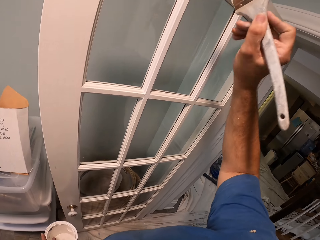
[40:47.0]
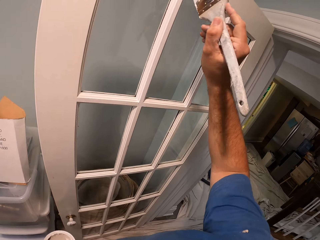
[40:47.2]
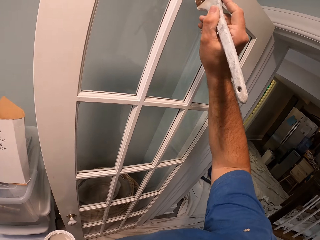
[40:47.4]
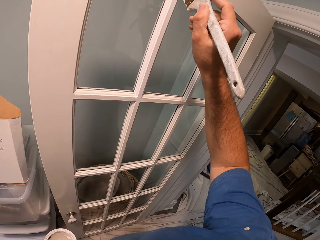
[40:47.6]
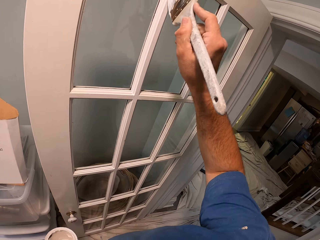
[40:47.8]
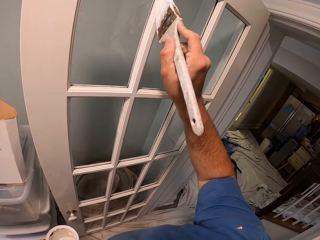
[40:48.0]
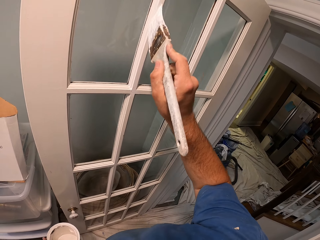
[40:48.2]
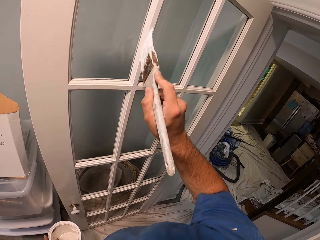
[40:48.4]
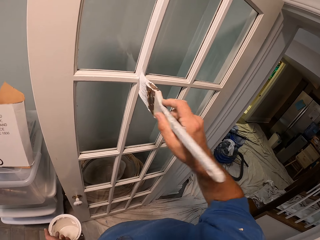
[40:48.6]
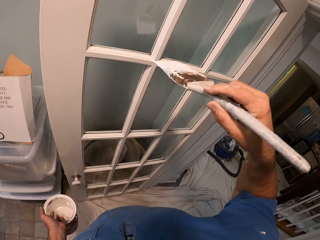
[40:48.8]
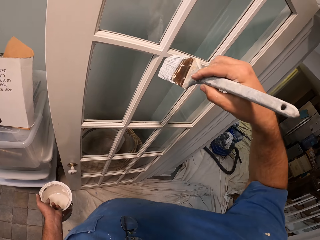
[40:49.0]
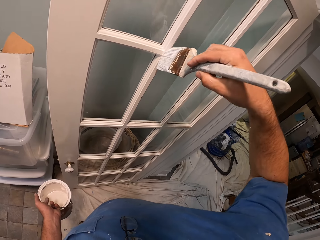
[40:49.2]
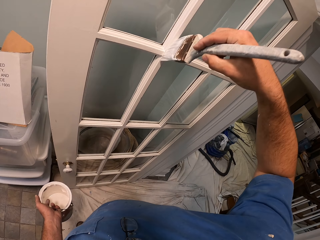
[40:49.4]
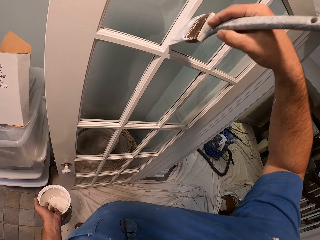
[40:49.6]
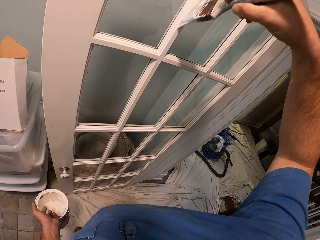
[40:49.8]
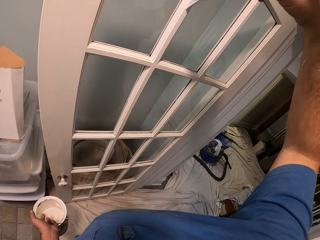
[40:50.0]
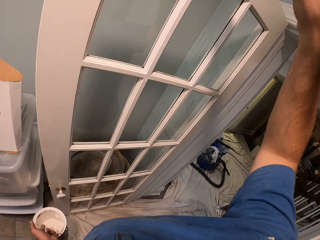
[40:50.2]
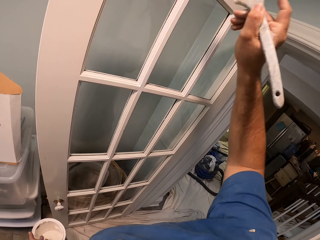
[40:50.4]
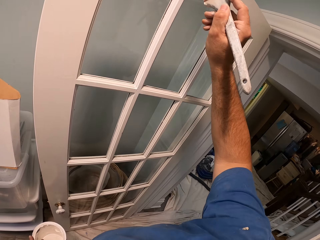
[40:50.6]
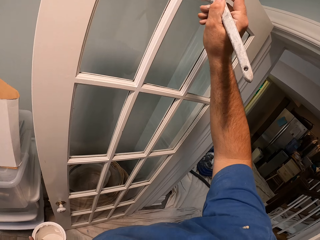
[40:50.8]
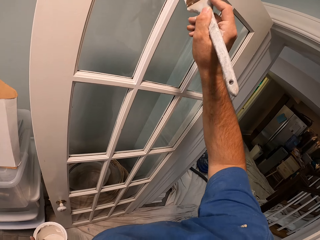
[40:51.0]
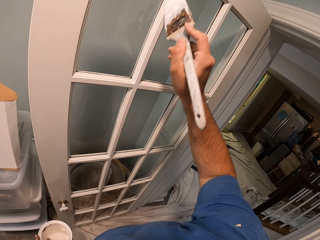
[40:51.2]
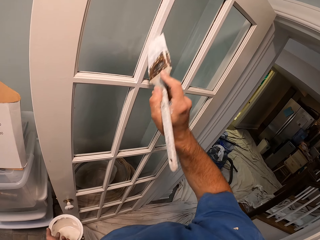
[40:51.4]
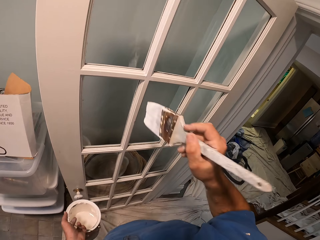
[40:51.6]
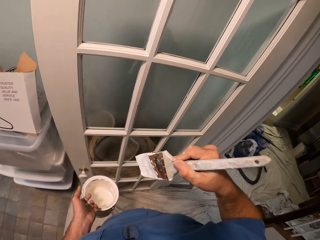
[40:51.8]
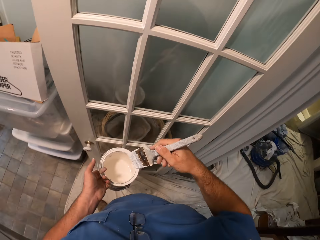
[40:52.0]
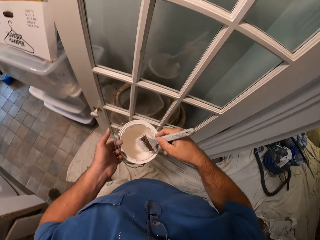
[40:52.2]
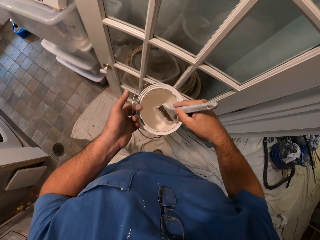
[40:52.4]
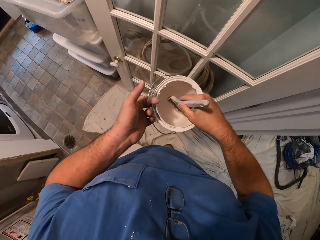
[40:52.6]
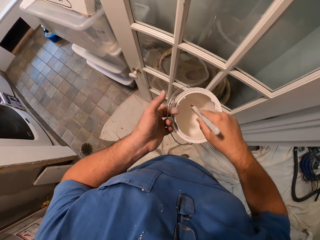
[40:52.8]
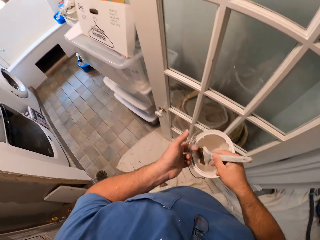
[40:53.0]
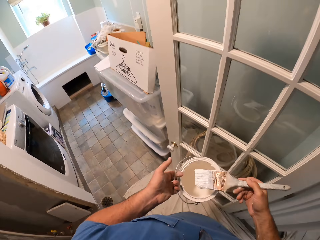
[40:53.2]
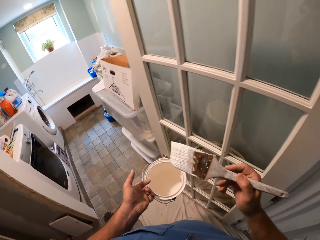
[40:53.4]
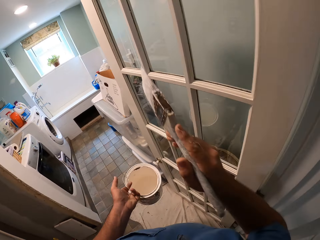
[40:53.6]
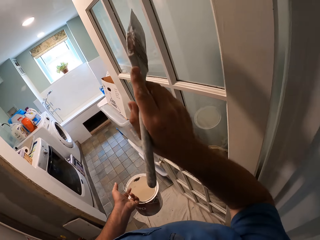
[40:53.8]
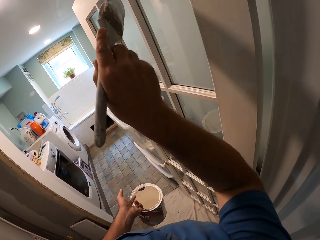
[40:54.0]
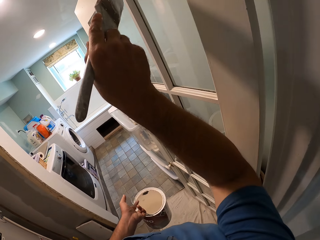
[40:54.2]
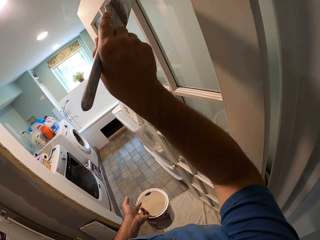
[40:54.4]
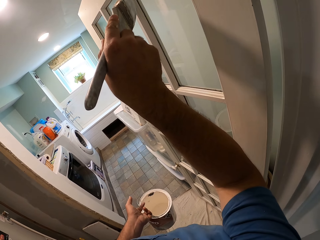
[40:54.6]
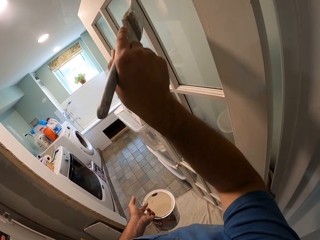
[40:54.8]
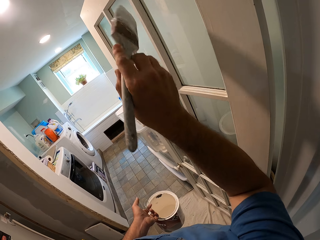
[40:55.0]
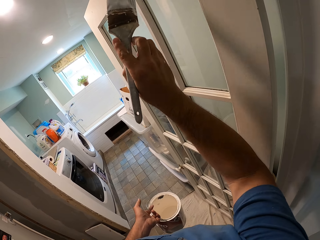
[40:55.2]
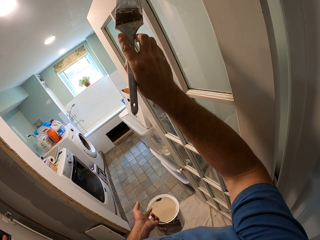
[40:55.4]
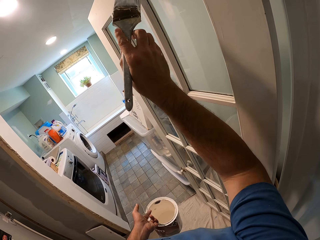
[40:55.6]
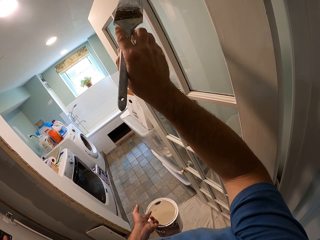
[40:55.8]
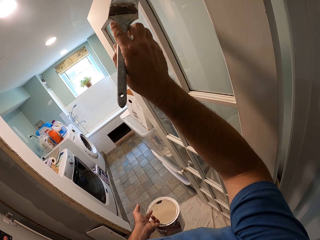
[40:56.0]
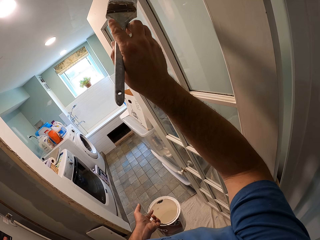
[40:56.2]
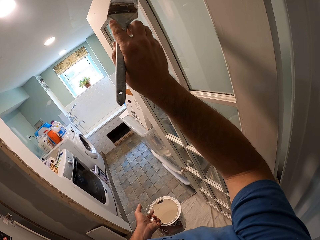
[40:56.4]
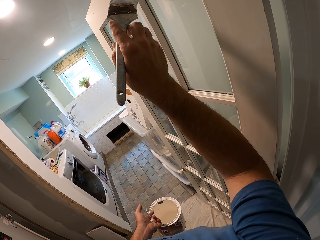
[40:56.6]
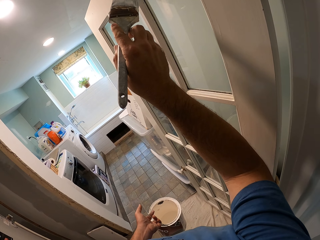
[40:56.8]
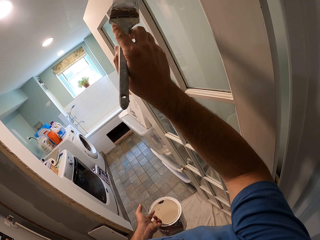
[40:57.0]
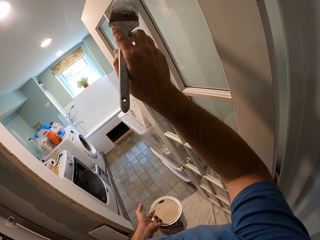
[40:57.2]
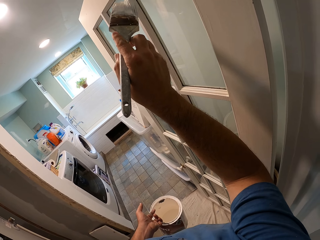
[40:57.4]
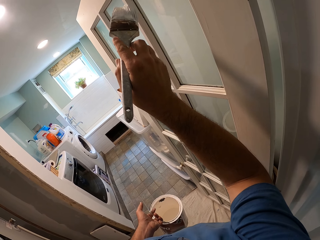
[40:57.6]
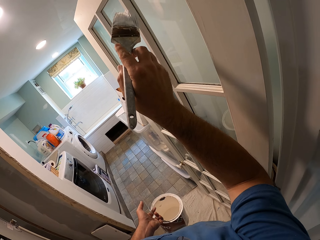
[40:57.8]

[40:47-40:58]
The camera wearer stops painting the door panel with a paint brush. They paint the door panel with the paint brush. They stop painting the door panel with the paint brush. They dip paint from the paint can with the paint brush. They paint the door panel with the paint brush.

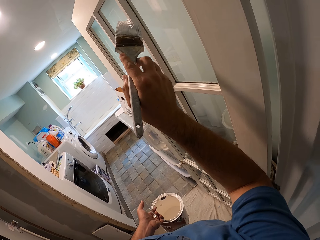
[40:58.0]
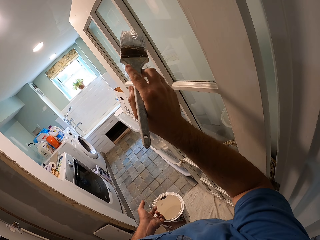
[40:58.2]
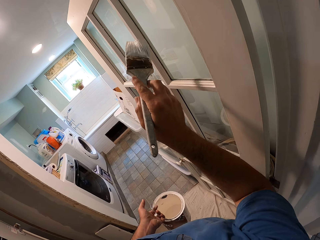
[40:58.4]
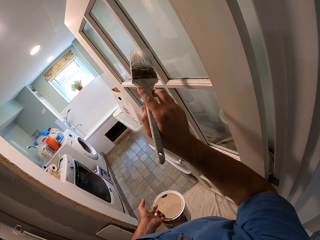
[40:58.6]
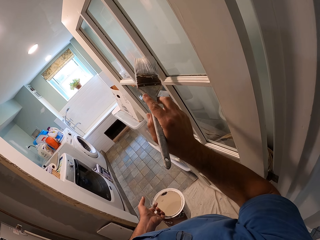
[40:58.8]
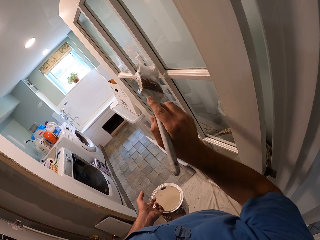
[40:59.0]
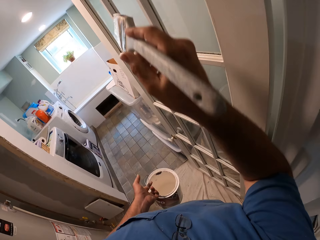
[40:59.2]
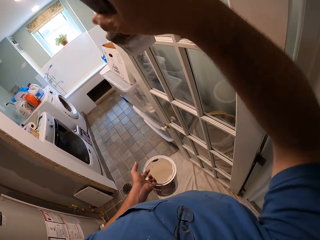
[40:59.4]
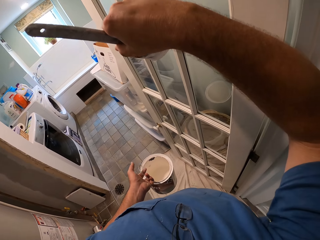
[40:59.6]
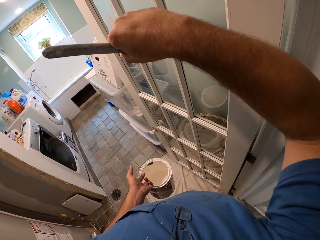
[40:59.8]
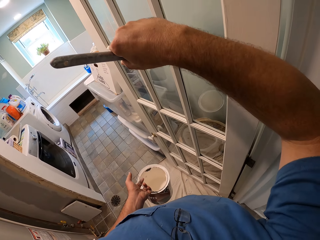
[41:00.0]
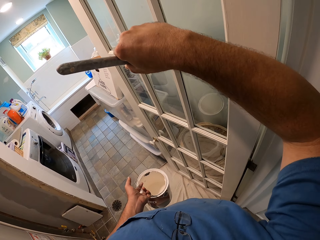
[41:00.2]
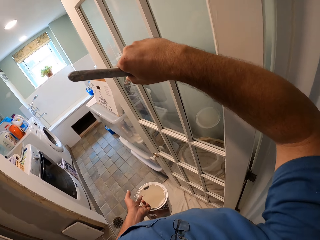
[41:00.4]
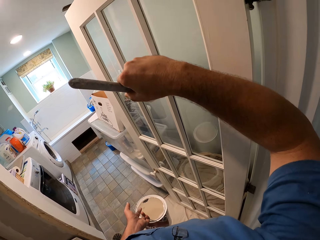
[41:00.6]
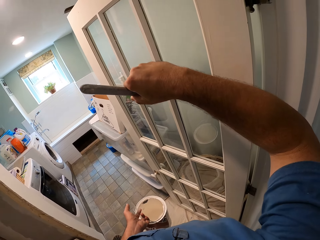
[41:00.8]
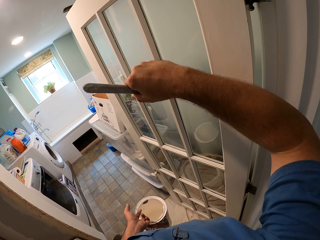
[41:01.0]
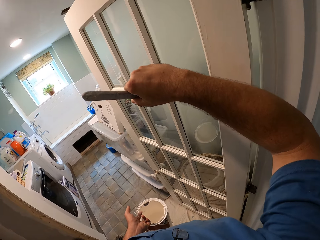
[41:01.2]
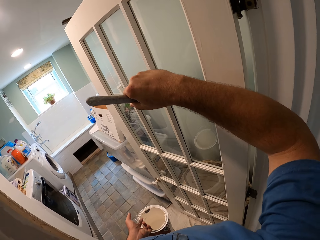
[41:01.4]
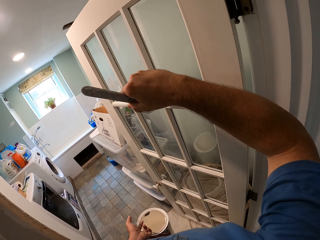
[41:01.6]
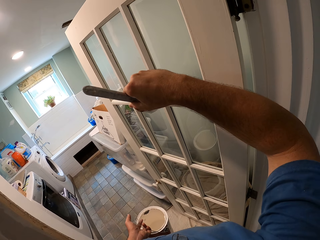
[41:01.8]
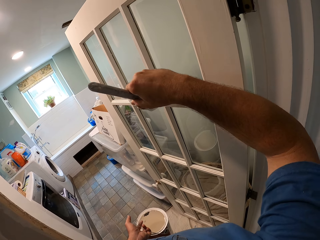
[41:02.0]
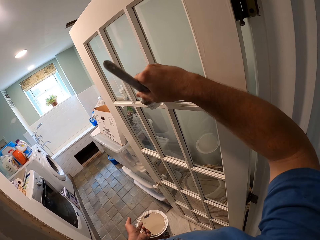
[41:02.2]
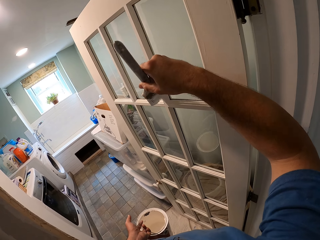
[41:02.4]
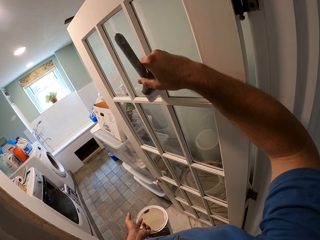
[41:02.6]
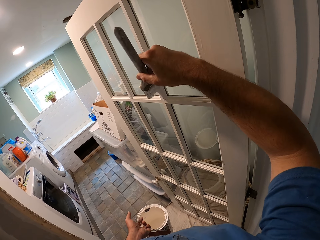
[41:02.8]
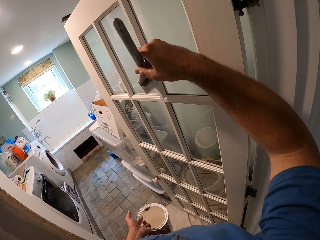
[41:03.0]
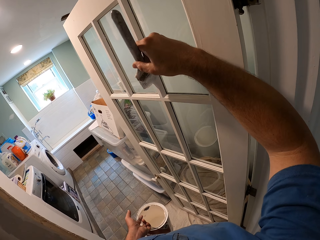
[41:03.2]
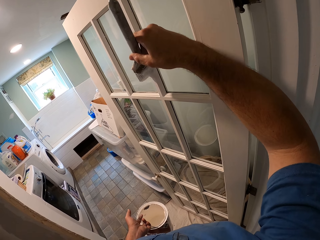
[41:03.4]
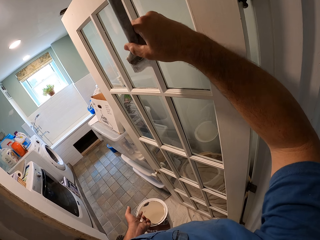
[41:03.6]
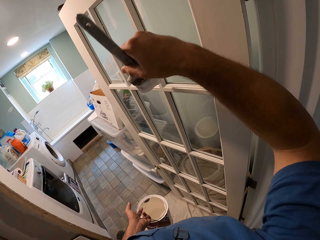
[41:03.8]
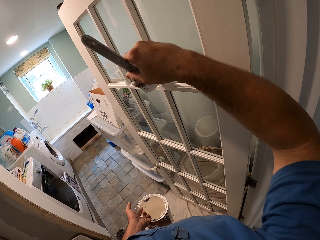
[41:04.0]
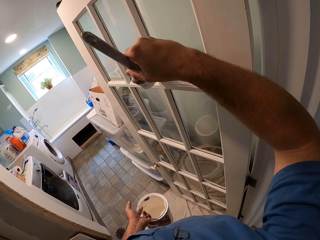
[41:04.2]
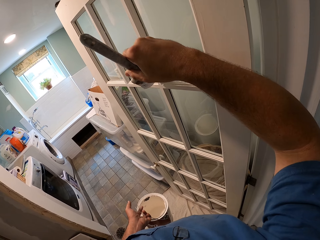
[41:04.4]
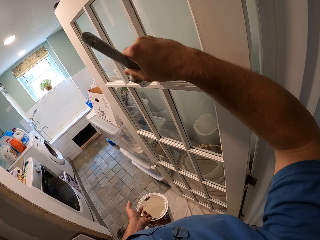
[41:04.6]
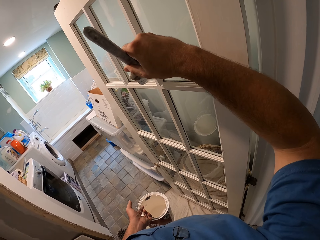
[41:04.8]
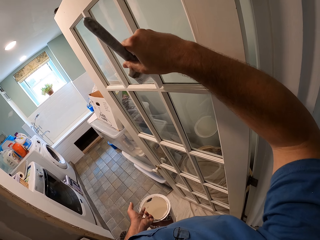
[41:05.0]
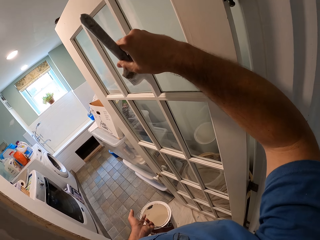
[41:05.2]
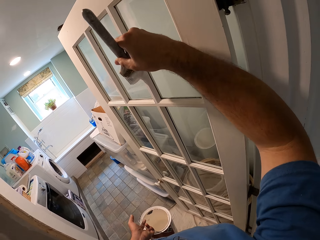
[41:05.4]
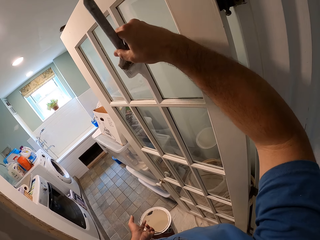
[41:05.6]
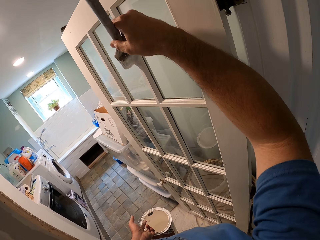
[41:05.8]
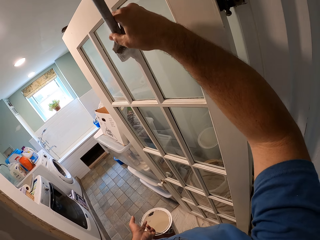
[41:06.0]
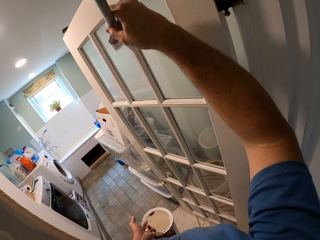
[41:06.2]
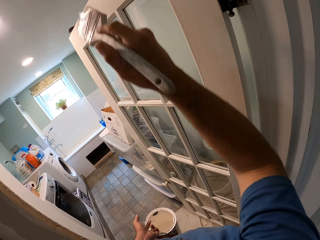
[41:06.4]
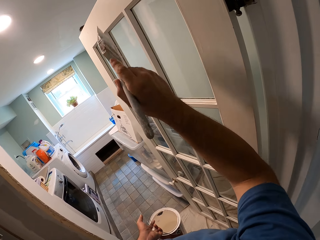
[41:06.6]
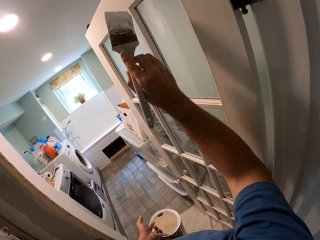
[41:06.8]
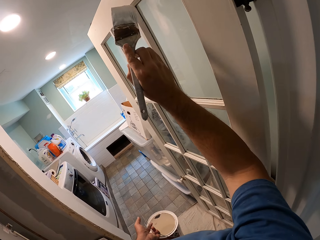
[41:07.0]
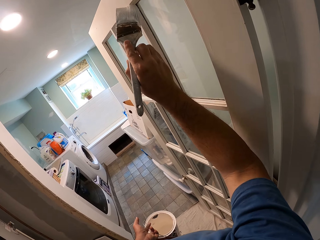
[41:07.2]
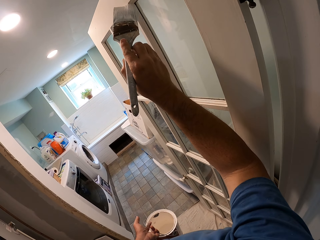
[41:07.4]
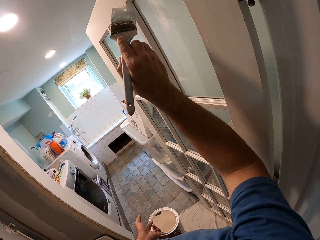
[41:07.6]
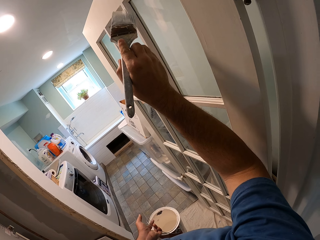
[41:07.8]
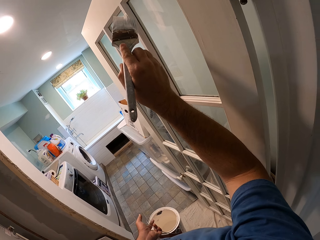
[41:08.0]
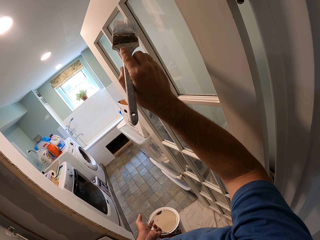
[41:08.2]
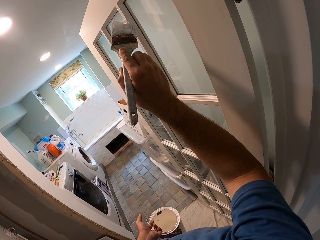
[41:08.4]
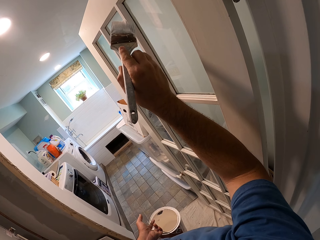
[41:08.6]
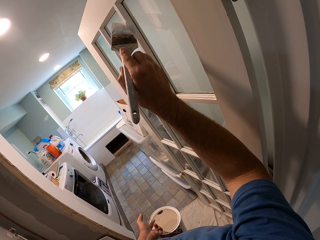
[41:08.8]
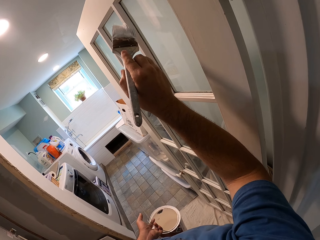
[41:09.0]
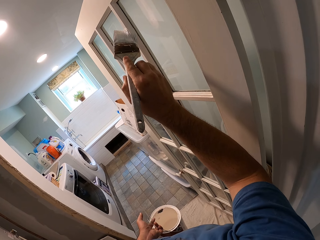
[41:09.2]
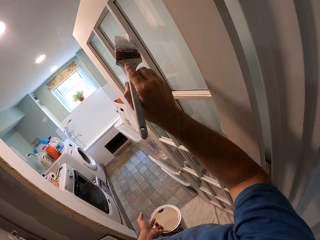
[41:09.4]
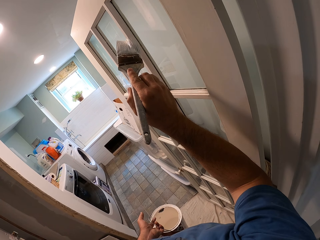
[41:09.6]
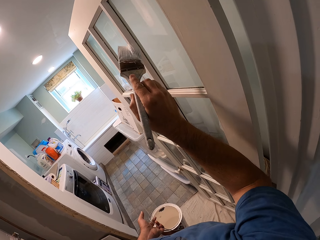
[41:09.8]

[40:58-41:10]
The camera wearer stops painting the door panel with a paint brush. They paint the door panel with the paint brush. They stop painting the door panel with the paint brush. They paint the door panel with the paint brush.
